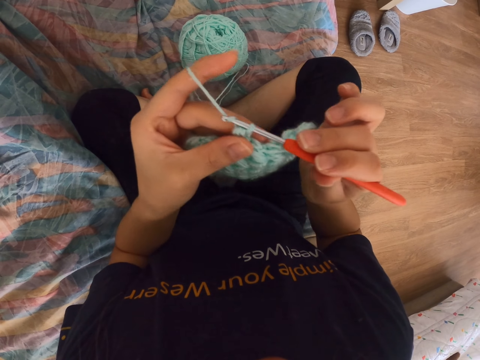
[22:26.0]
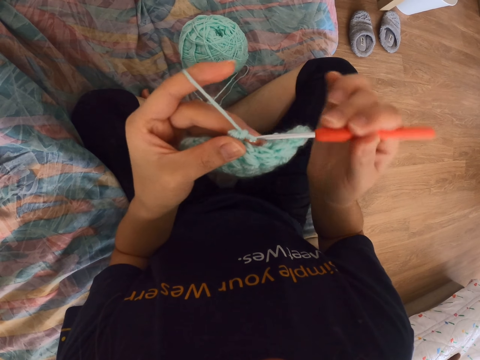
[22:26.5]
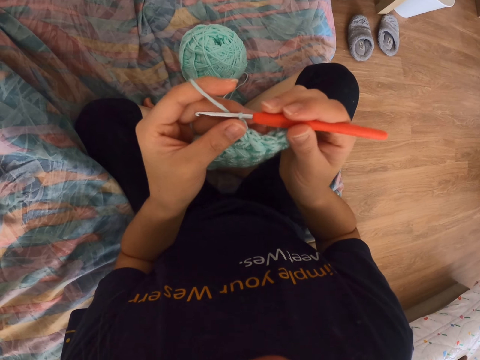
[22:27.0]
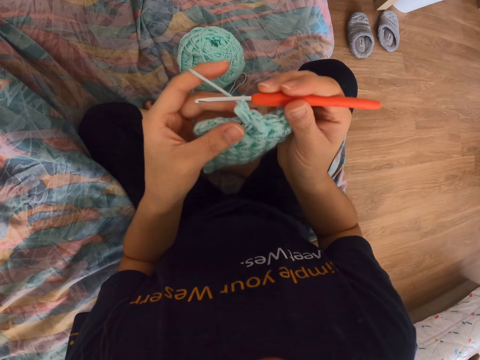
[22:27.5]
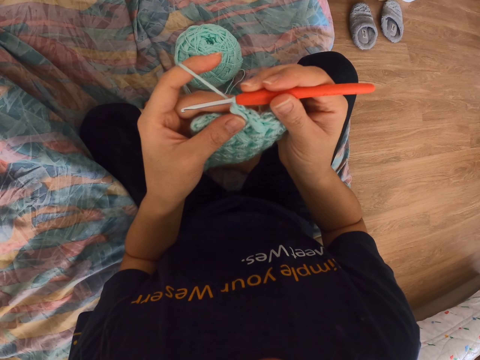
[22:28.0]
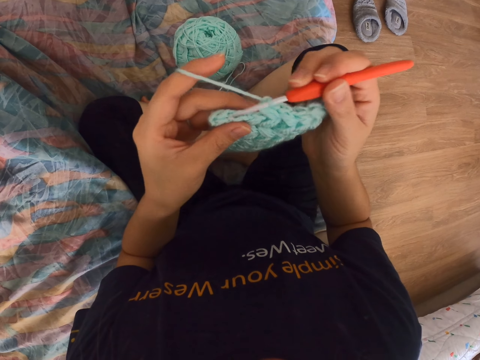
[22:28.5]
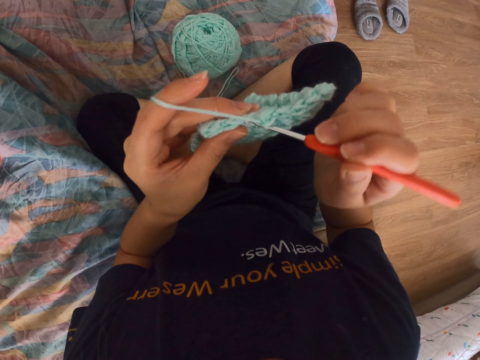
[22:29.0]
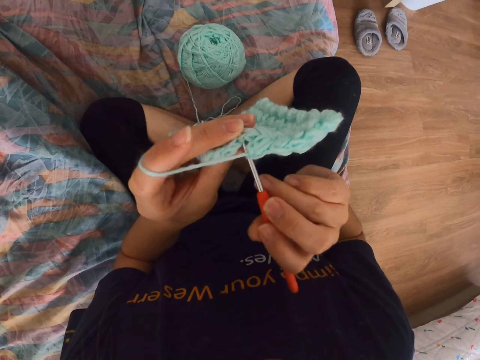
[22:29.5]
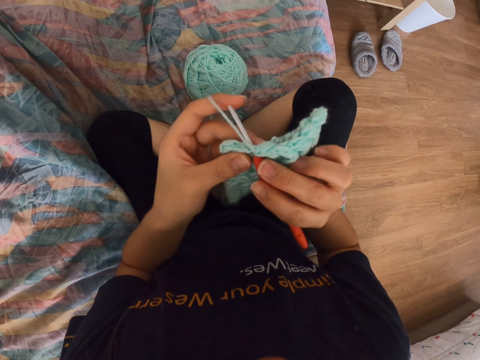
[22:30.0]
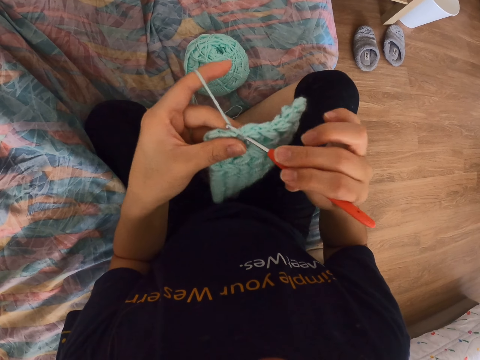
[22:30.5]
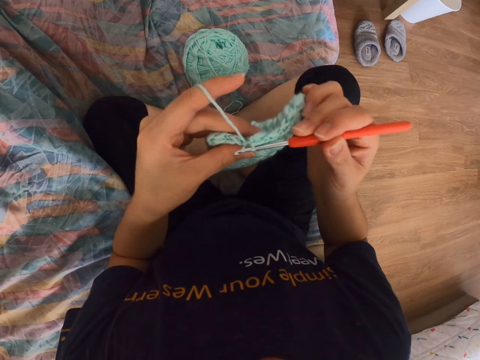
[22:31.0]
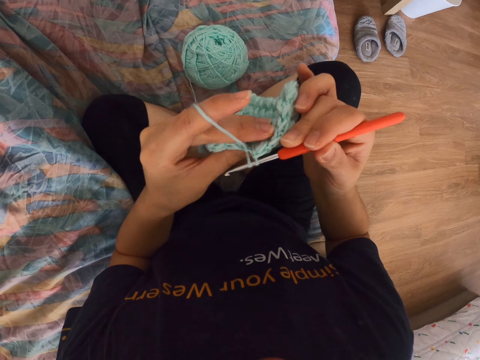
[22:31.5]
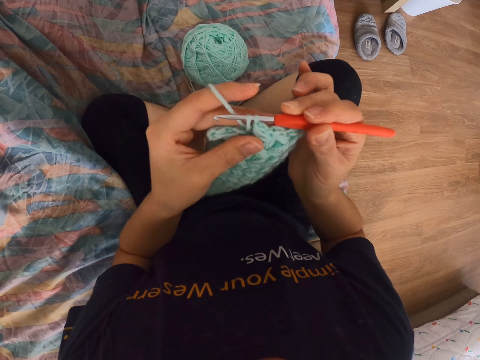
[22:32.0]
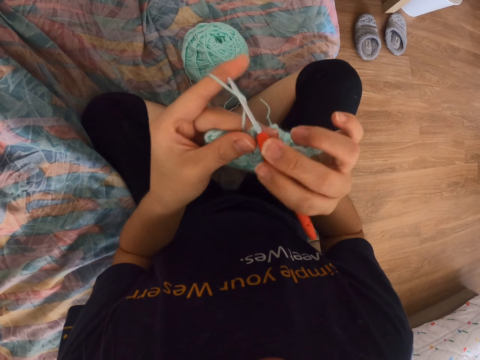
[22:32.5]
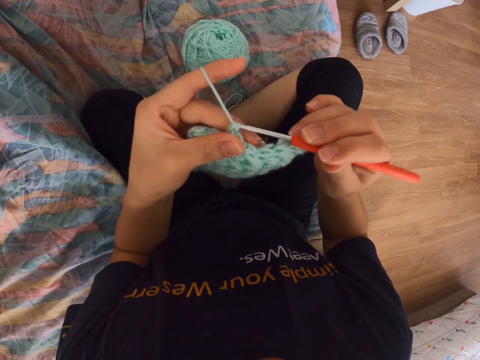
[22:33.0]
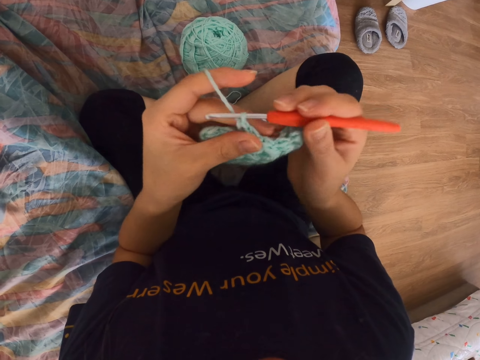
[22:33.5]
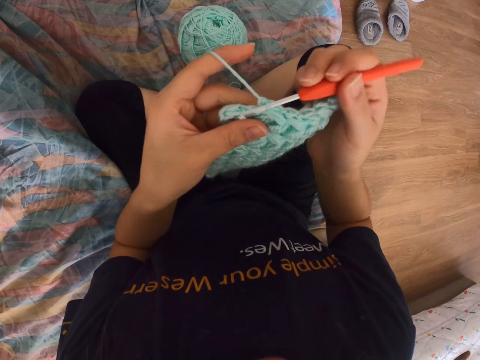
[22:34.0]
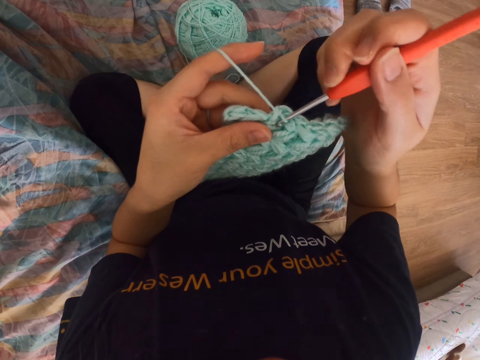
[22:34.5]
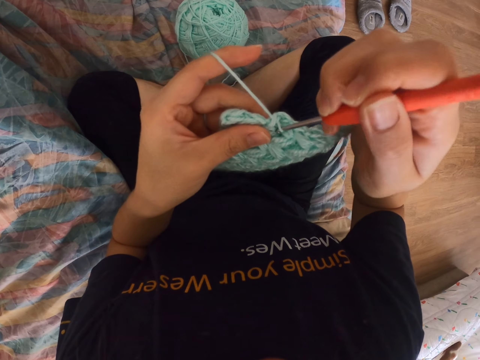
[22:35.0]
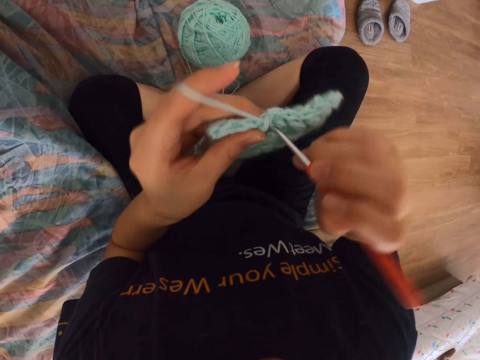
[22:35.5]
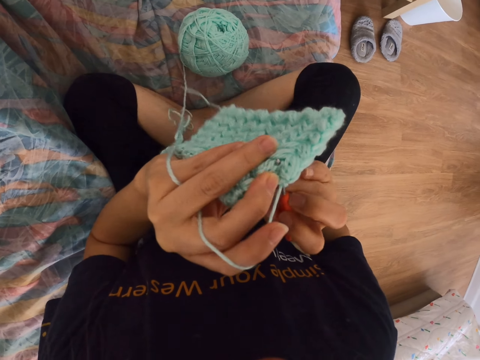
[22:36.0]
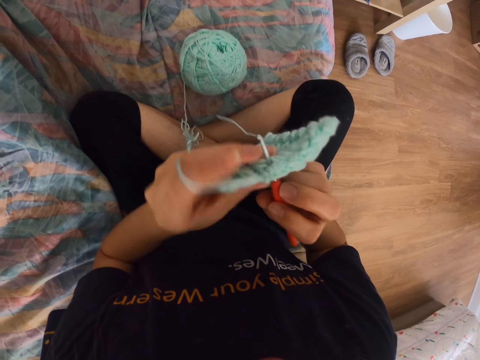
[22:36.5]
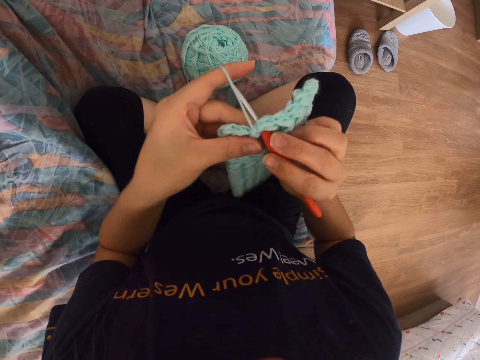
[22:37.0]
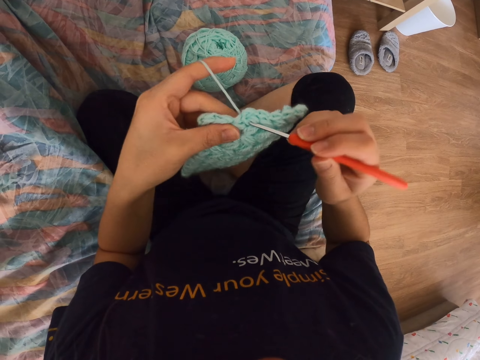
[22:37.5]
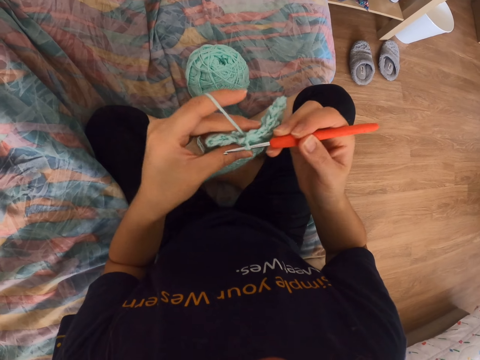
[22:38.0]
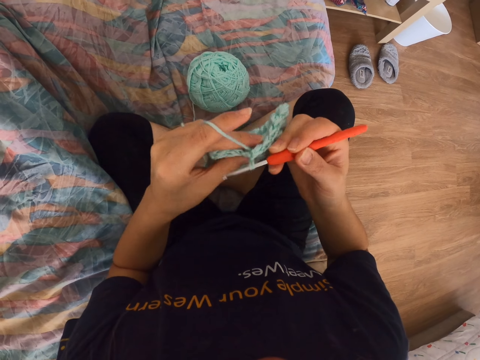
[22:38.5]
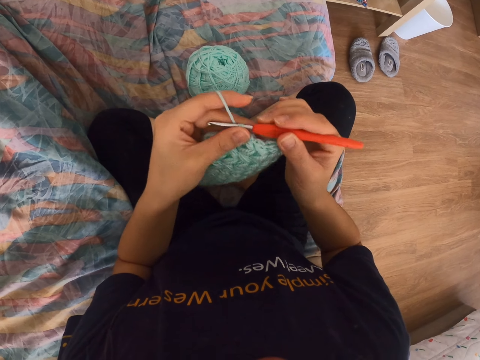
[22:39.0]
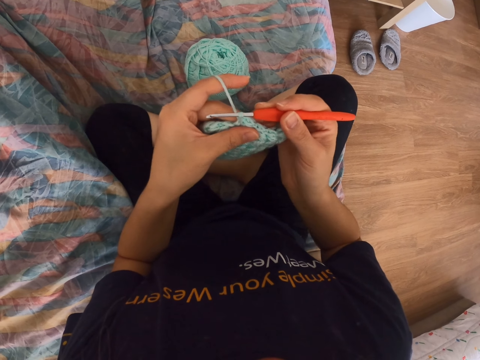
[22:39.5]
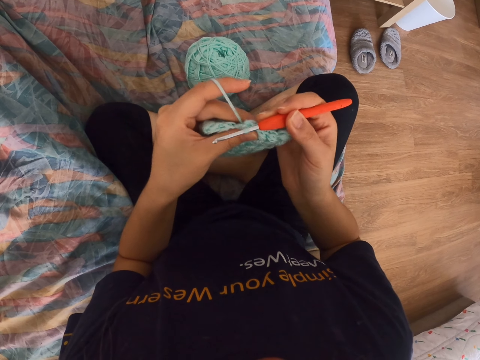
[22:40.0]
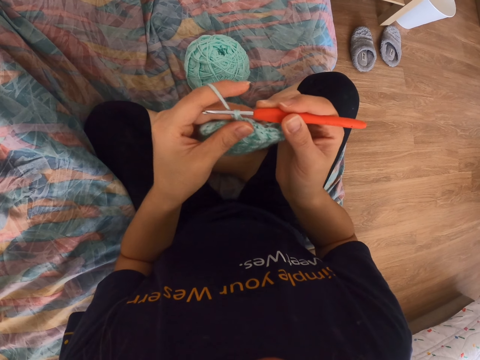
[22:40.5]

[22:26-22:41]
The camera wearer takes thread on the needle. They knit. They press on the woolen cloth. They take the thread on the needle. They knit. They take the thread on the needle. They knit. They turn the woolen cloth. They take the thread on the needle. They knit.

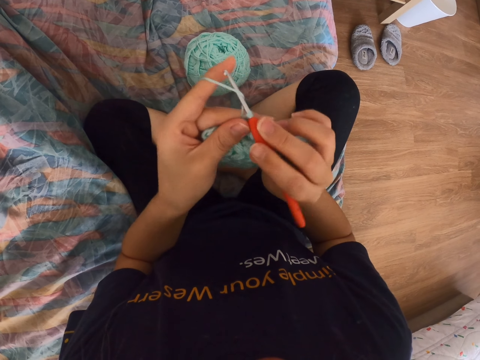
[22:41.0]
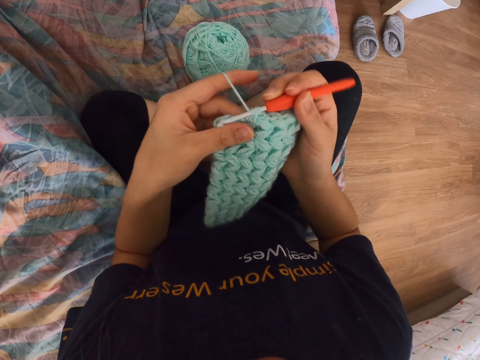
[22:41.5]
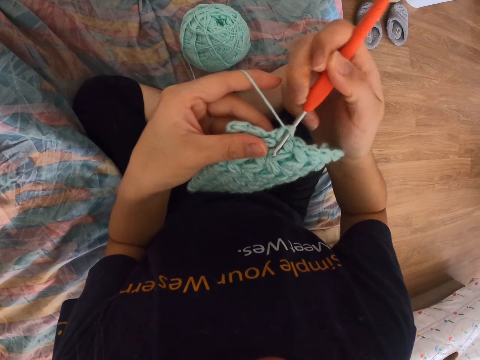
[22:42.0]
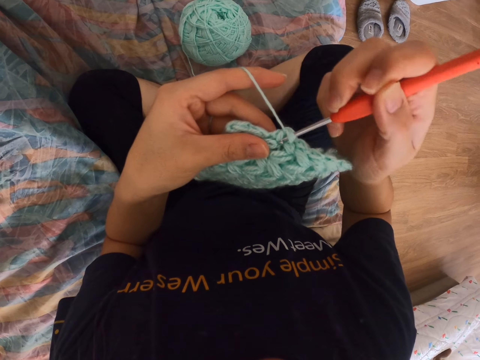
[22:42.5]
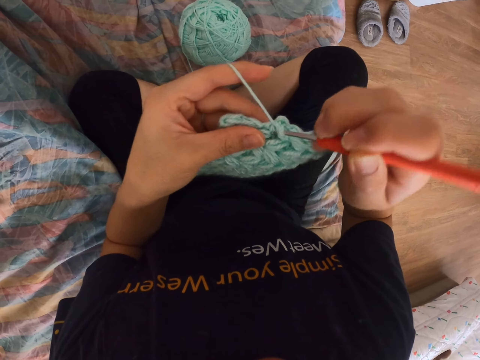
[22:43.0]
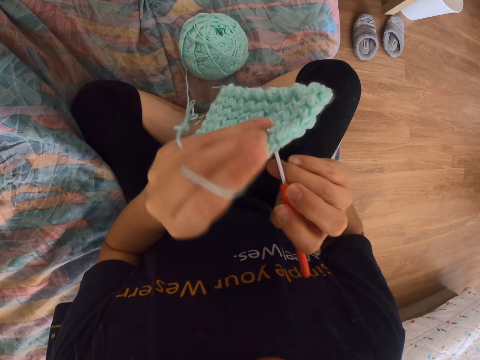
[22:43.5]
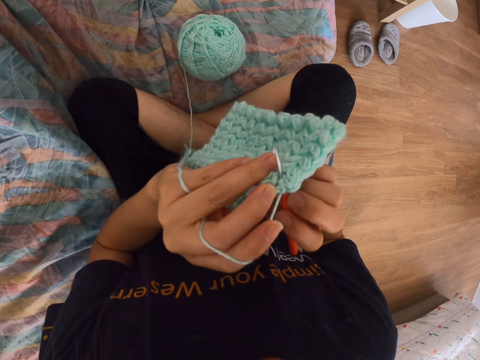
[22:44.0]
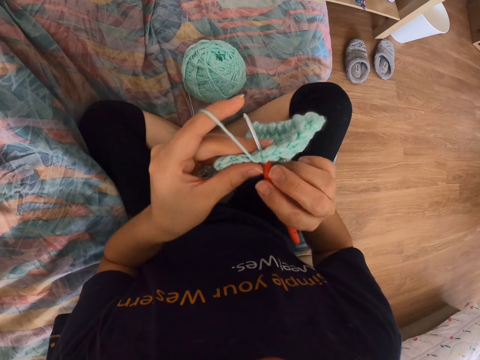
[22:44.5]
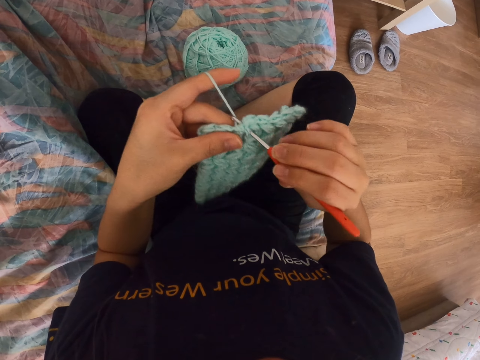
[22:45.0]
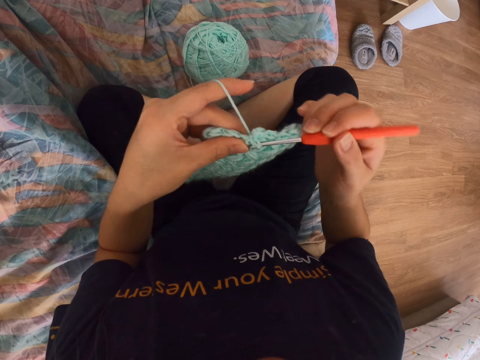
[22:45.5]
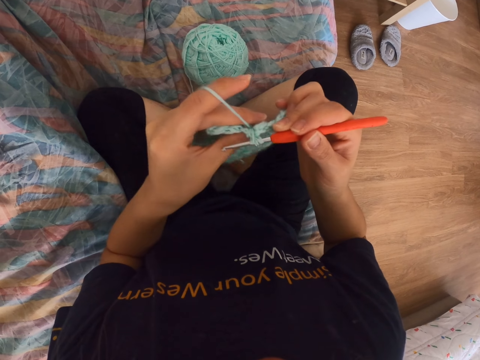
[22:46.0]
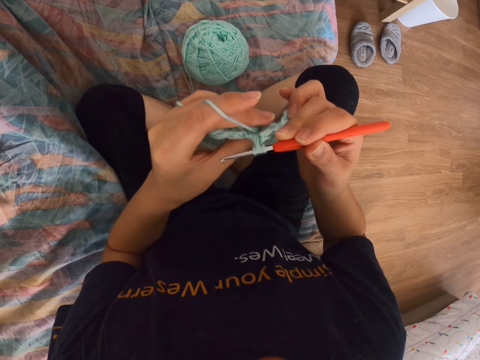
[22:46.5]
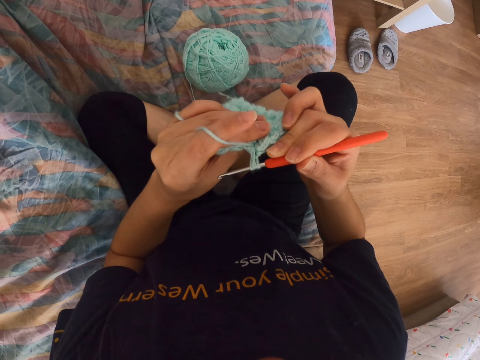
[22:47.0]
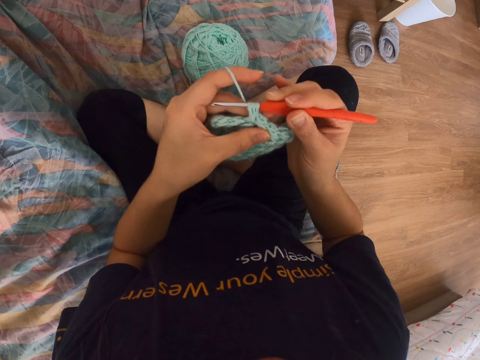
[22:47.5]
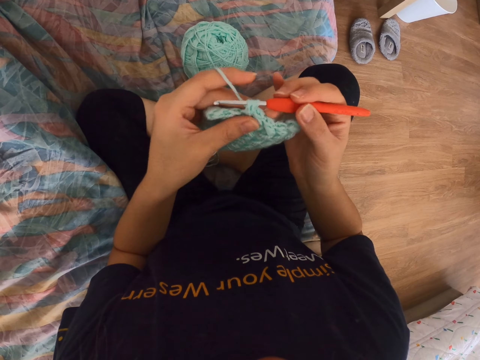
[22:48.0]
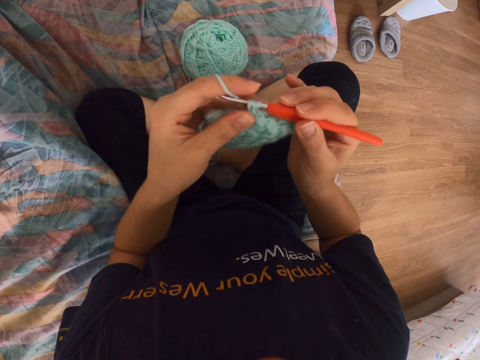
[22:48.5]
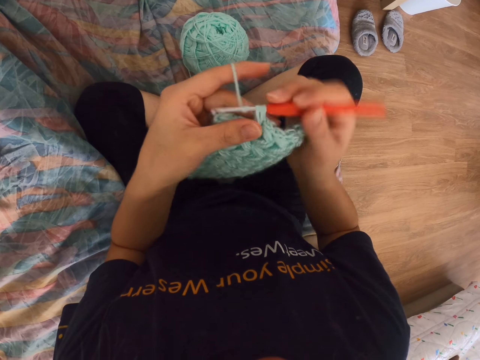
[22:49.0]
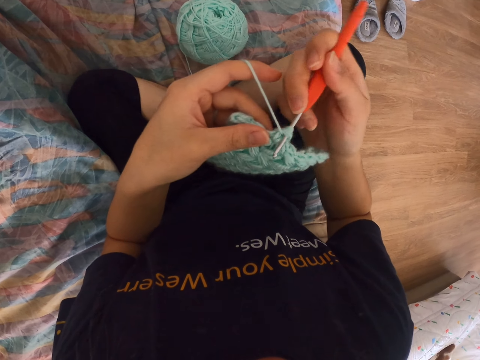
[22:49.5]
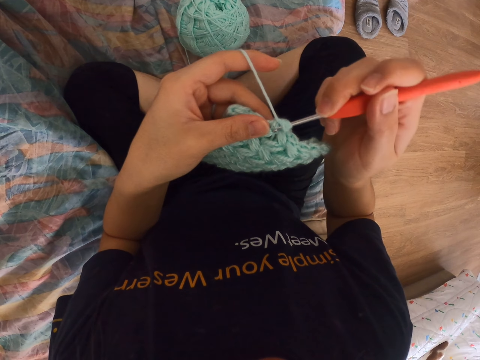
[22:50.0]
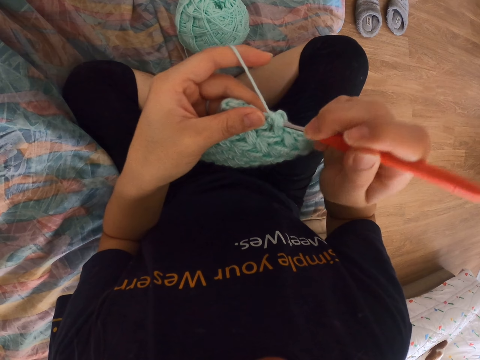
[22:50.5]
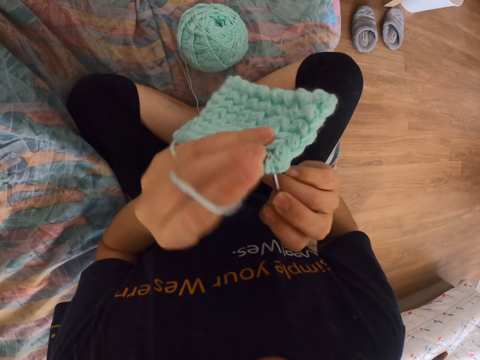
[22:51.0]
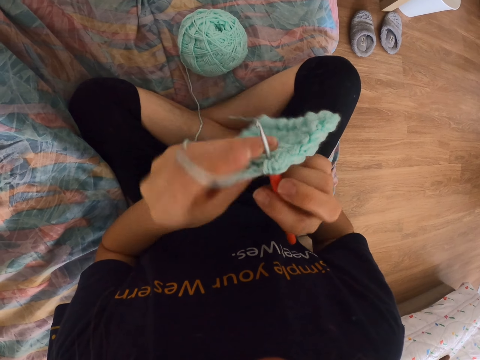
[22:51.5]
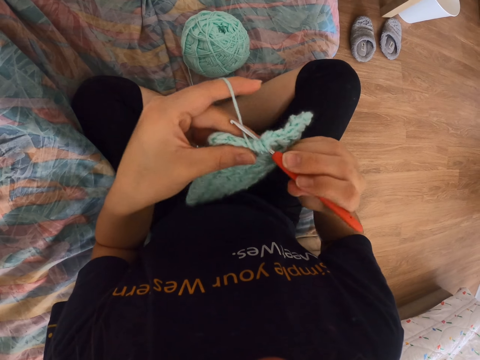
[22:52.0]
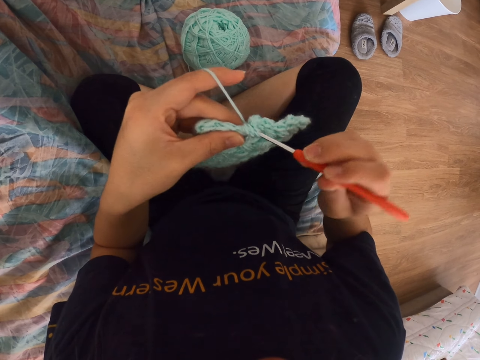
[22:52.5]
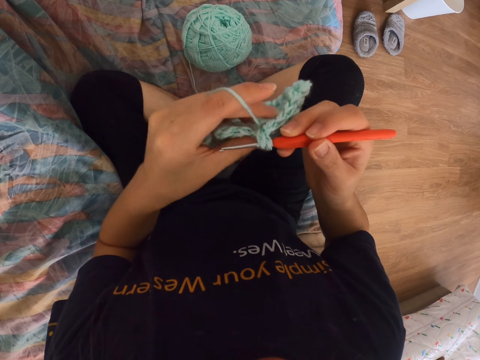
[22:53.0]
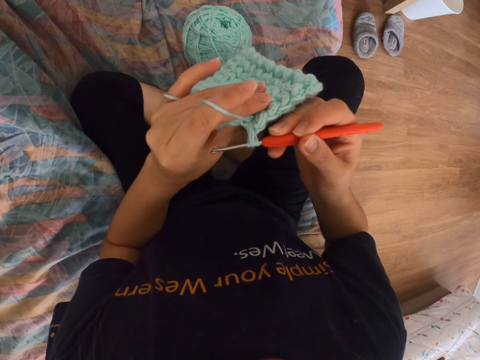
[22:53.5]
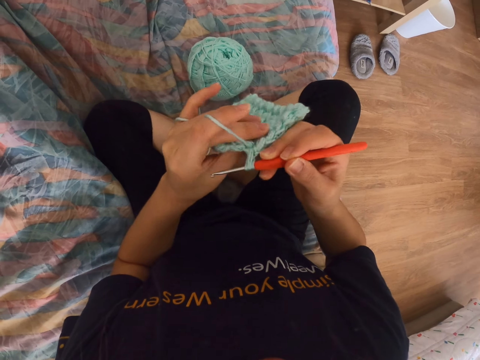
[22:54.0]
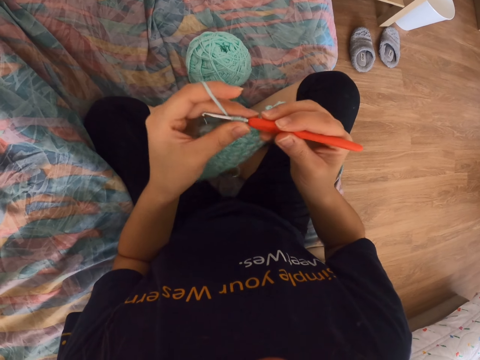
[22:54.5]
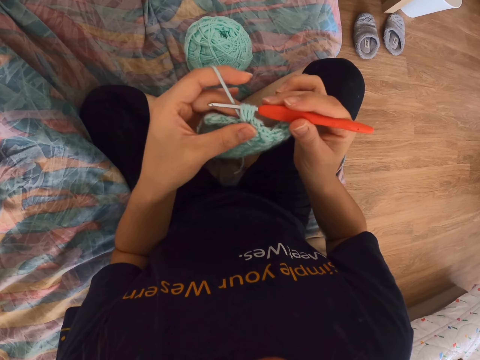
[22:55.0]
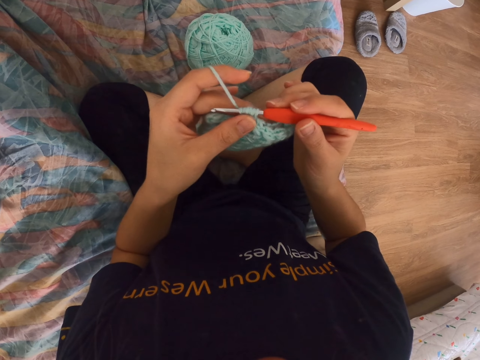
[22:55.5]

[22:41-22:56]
The camera wearer takes thread on the needle. They knit. They turn the woolen cloth. They take the thread on the needle. They pull a string with a sewing needle. They pull it again. They insert the needle to the cloth. They turn the cloth. They pull the string with the sewing needle.
